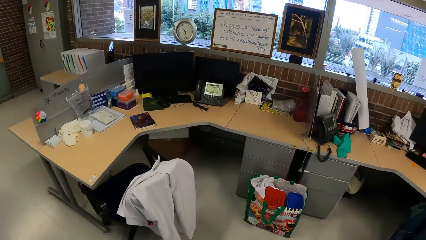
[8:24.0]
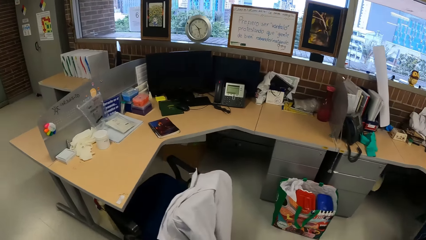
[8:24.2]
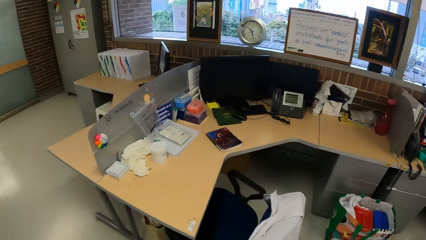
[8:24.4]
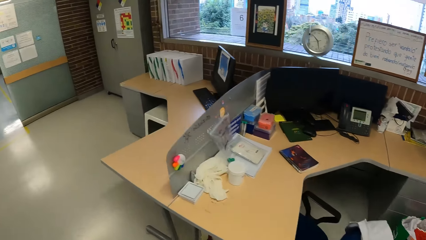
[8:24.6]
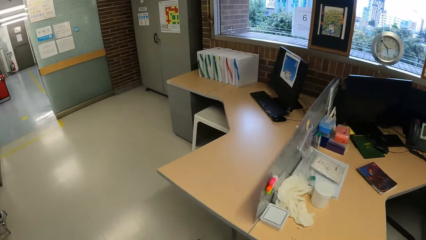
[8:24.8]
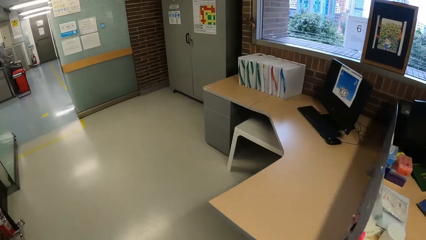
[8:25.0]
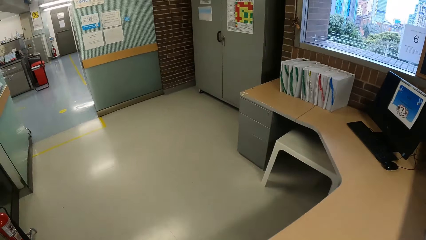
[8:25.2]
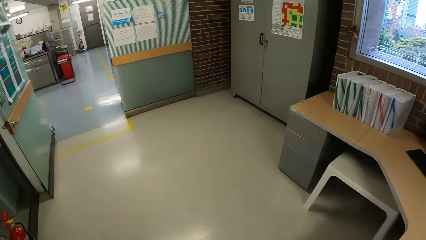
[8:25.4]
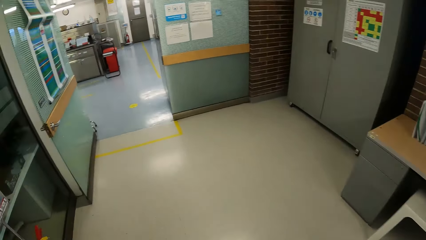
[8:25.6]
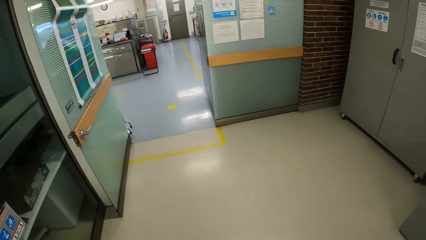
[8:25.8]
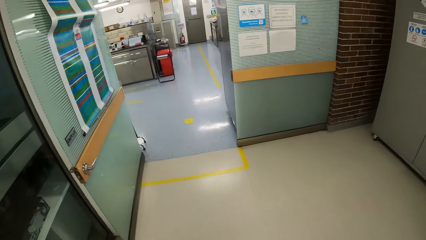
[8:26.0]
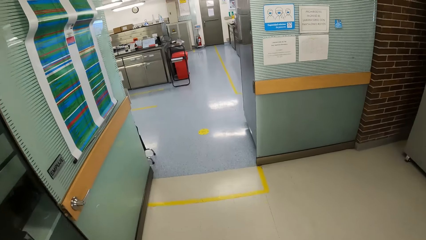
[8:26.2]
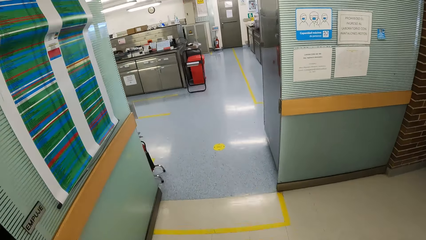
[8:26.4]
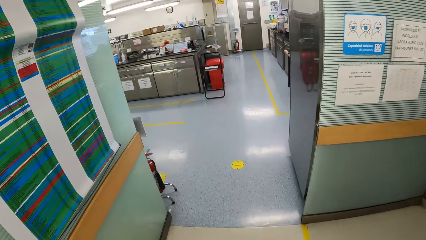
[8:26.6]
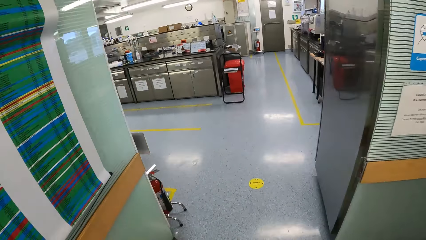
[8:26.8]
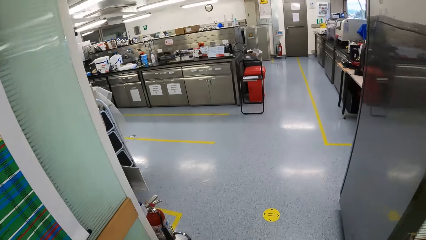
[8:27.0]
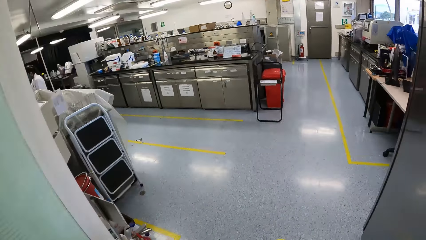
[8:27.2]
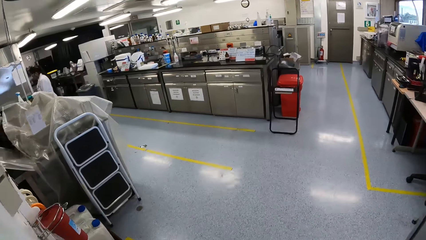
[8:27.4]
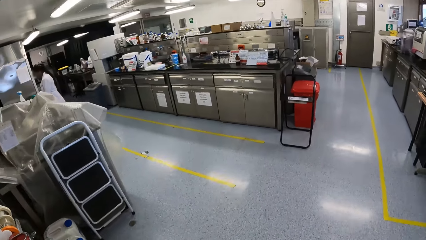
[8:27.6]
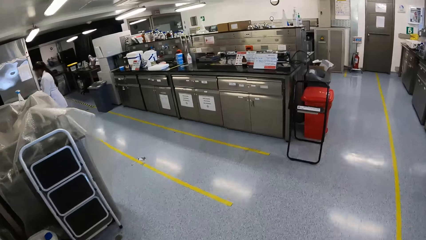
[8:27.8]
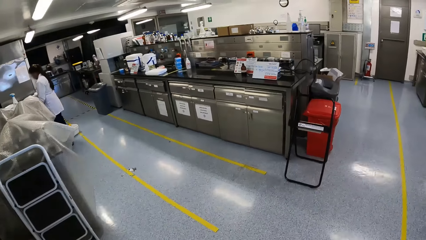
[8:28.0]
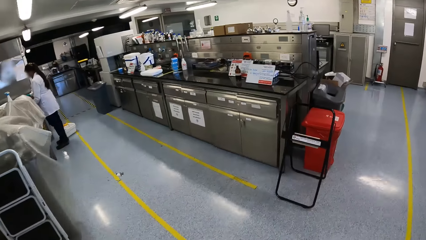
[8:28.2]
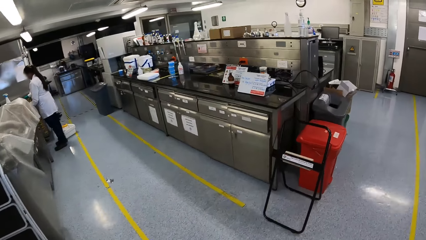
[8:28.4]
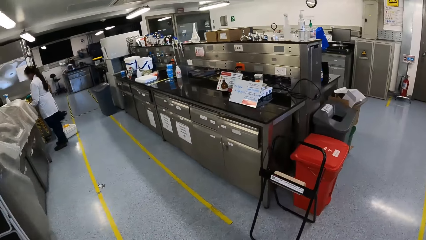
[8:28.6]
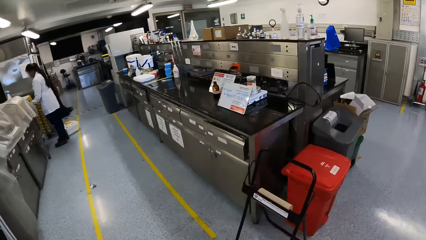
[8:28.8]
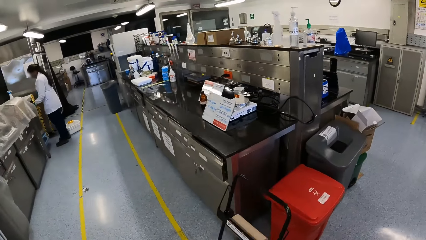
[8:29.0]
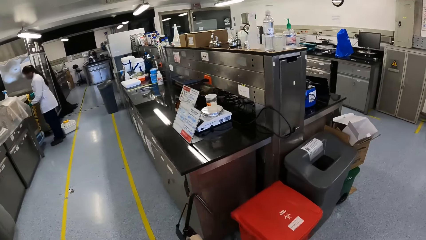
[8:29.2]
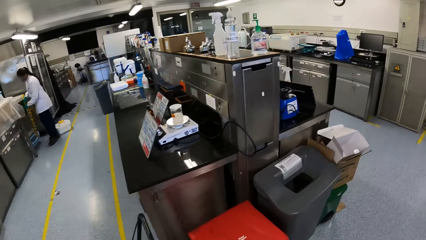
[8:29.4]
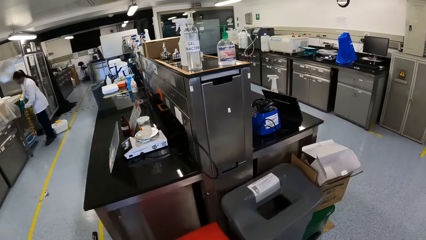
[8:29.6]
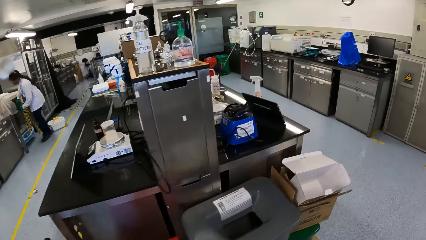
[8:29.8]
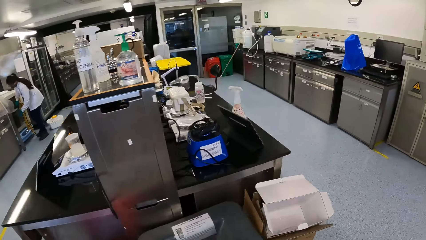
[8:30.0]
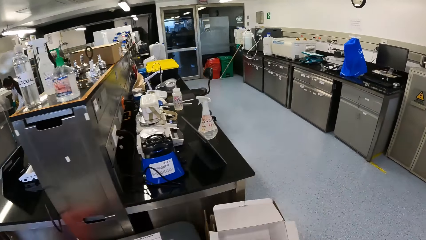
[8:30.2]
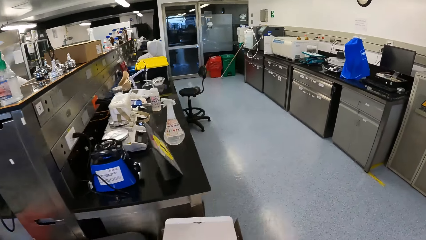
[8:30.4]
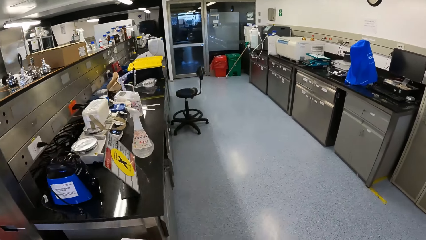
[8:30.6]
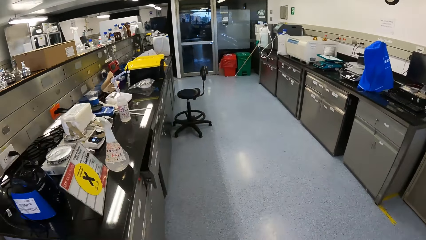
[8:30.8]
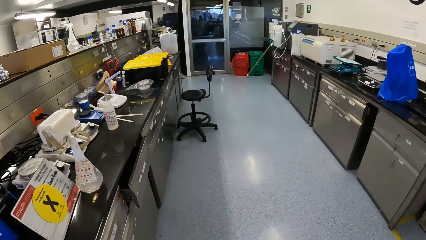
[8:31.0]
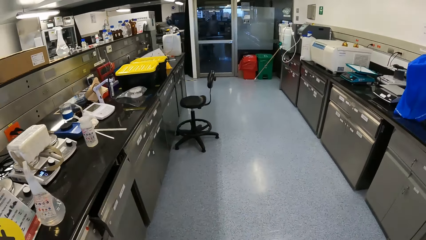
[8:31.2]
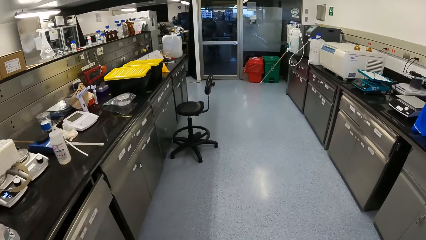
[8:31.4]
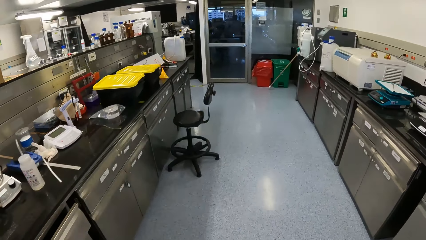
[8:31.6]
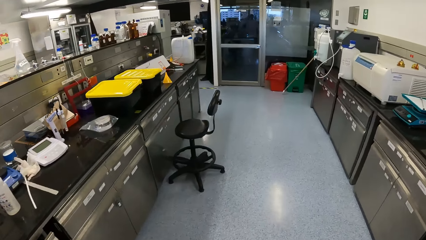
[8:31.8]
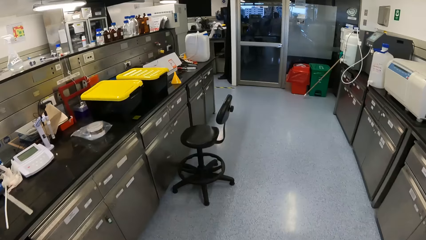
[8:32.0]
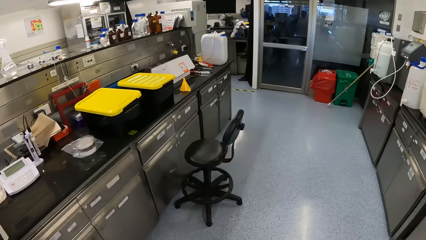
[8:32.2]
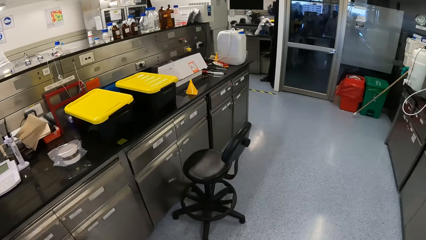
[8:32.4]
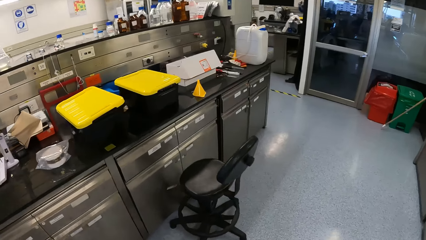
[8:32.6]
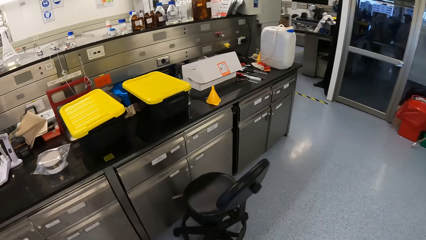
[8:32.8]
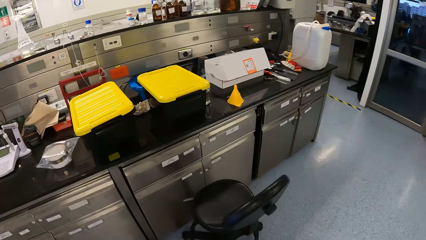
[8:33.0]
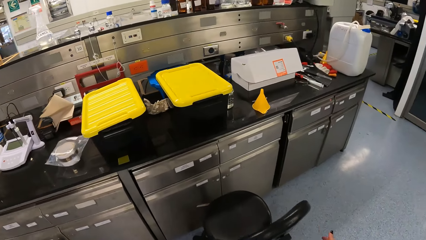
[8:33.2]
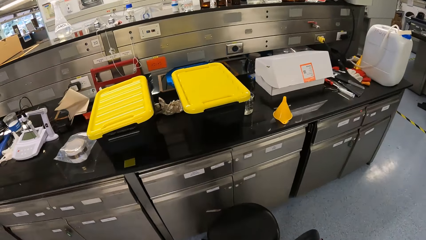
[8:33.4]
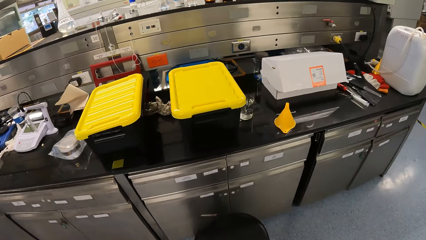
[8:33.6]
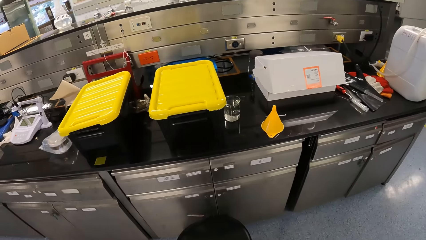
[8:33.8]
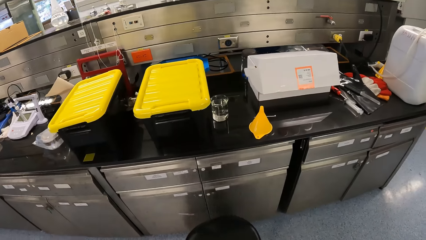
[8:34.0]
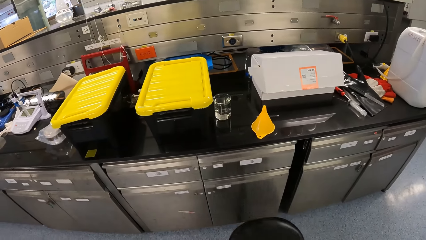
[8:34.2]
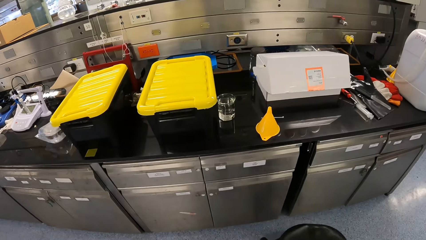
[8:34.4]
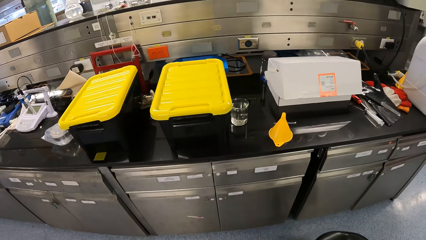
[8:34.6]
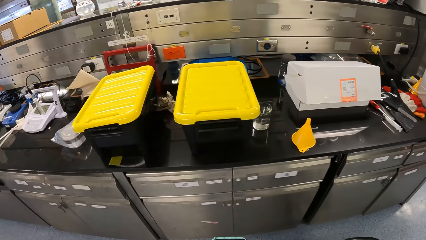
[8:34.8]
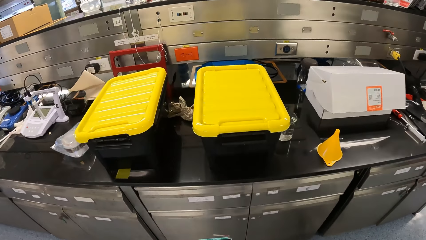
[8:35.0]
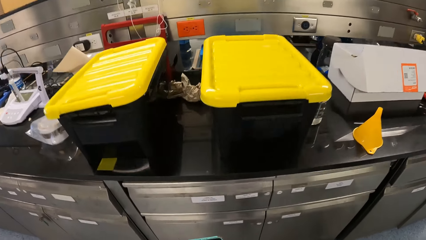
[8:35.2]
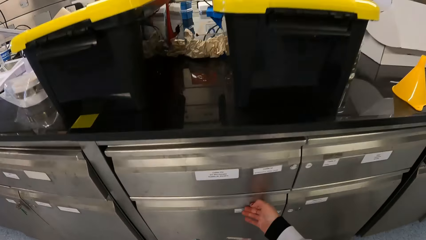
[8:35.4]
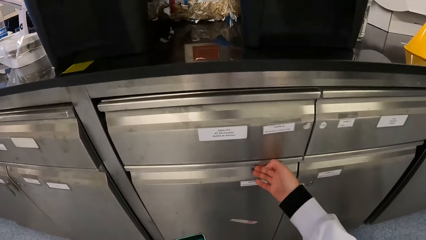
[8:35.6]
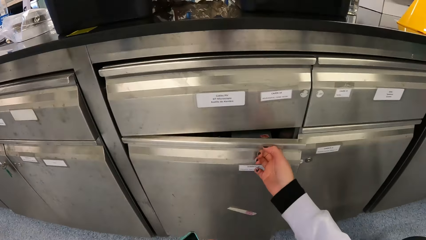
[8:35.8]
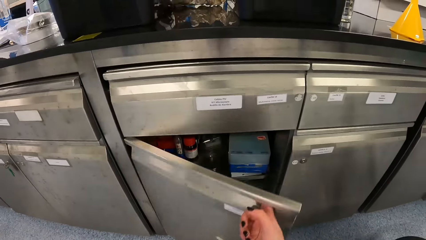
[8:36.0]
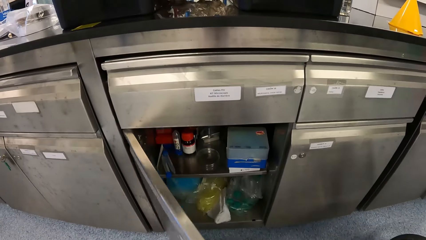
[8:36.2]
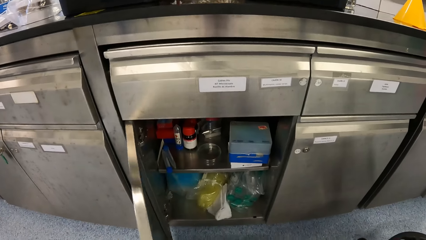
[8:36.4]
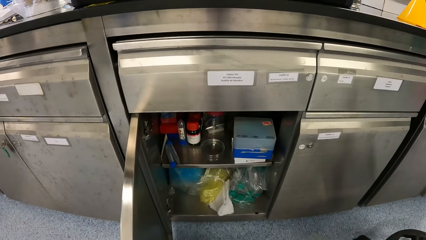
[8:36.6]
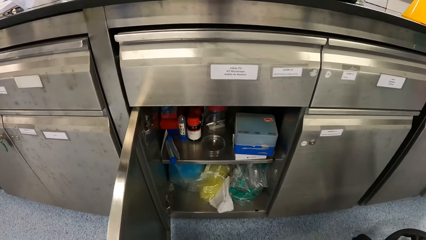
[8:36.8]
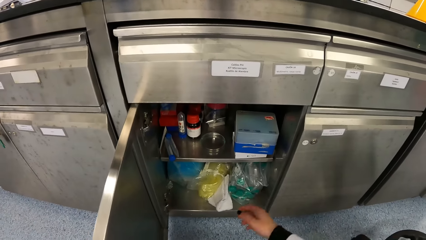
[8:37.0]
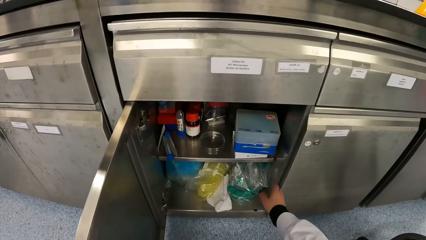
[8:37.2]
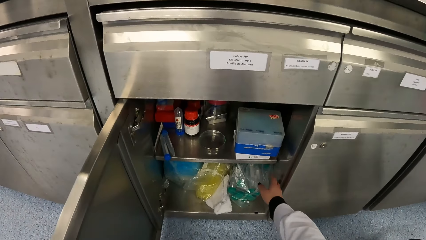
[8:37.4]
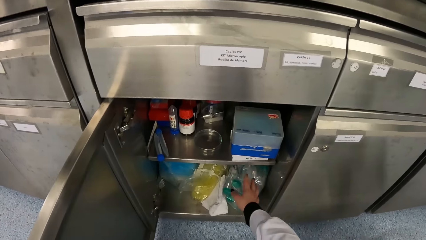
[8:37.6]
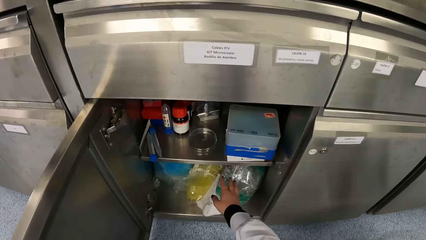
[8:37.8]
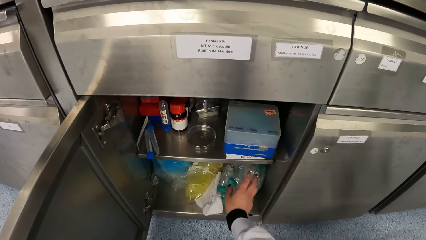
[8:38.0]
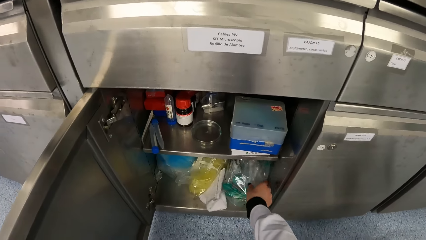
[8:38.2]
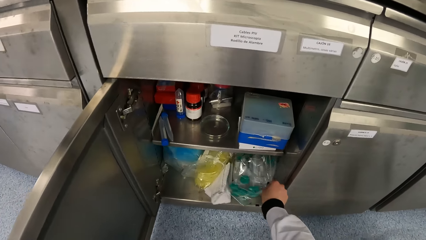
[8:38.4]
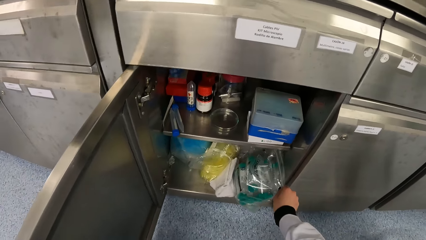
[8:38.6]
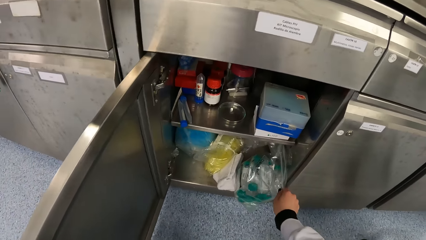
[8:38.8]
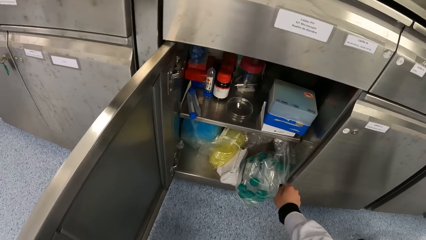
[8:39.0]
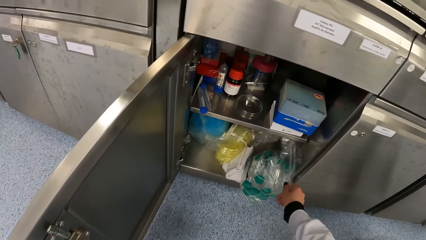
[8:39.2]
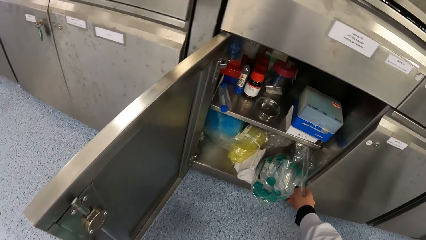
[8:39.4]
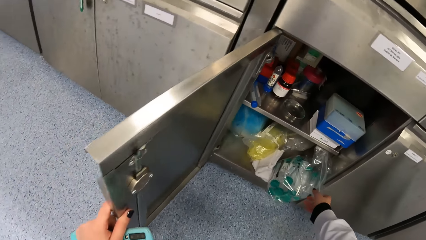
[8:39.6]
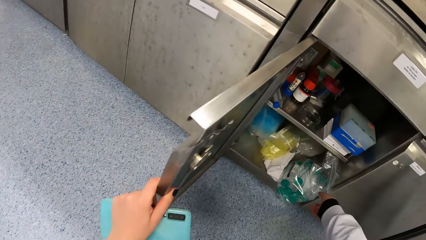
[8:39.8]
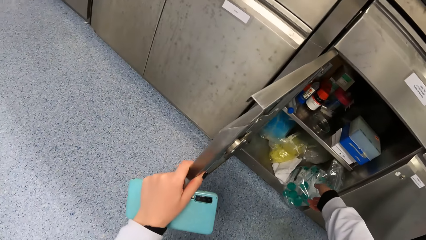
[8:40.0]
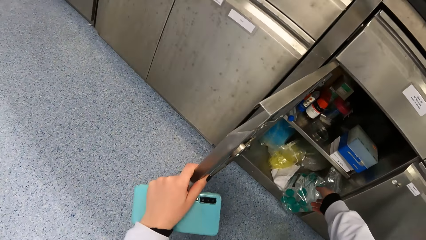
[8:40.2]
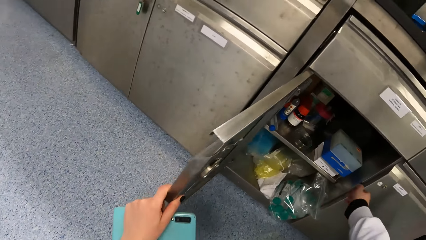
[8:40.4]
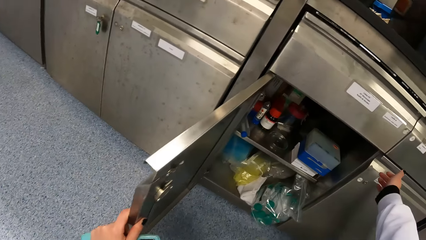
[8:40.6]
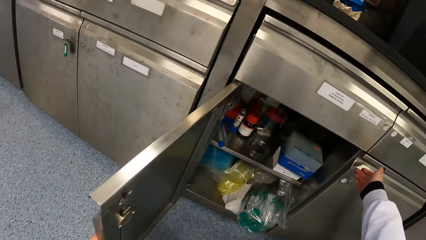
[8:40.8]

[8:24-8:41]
The camera wearer looks around. She moves around. She looks around. She opens a drawer or cabinet in the laboratory with her right hand. She moves a sachet of test tube in the drawer with her right hand. She picks something from the cabinet.
